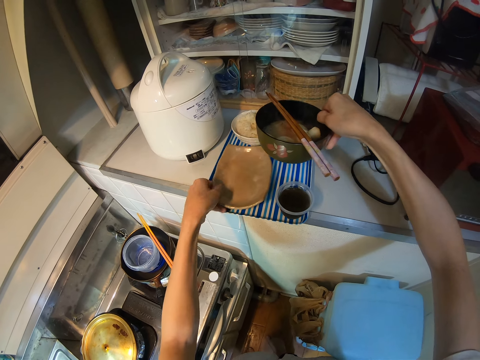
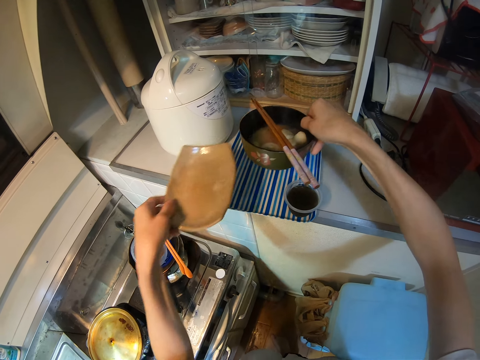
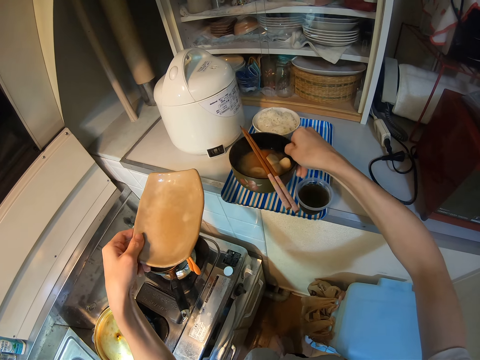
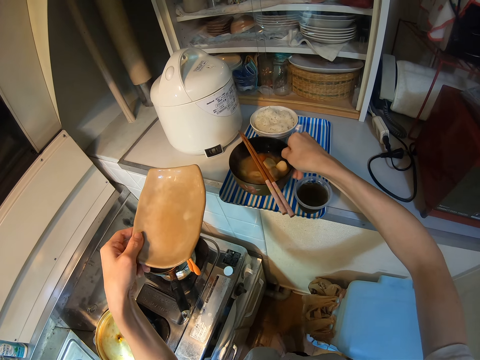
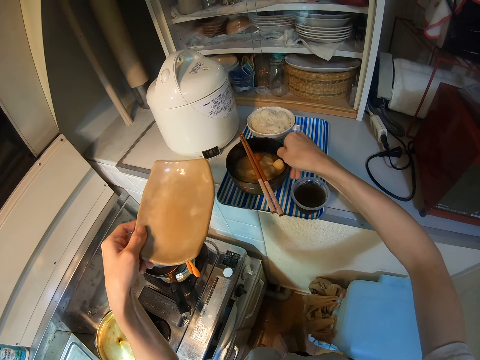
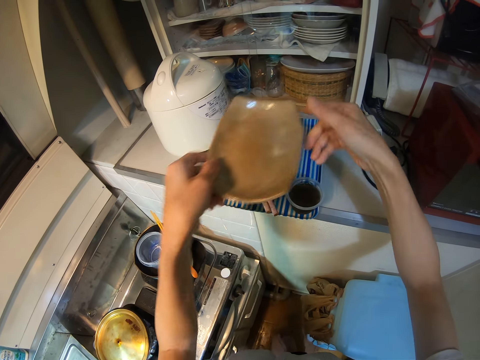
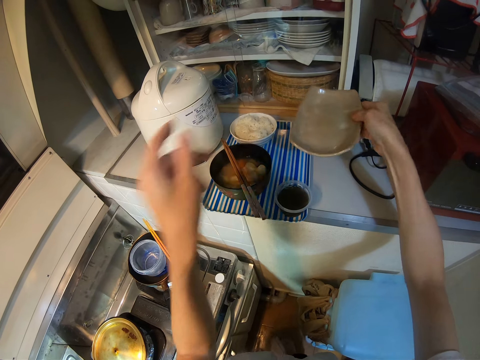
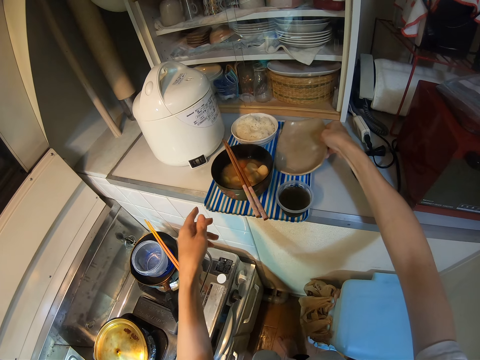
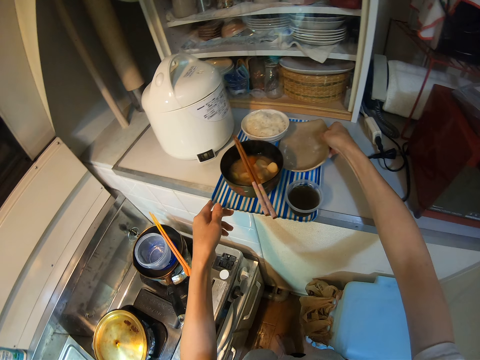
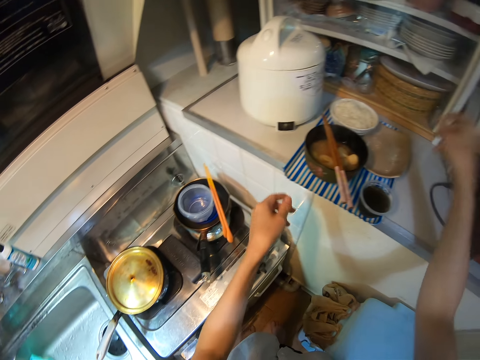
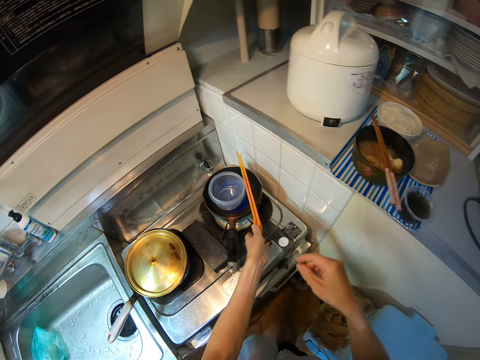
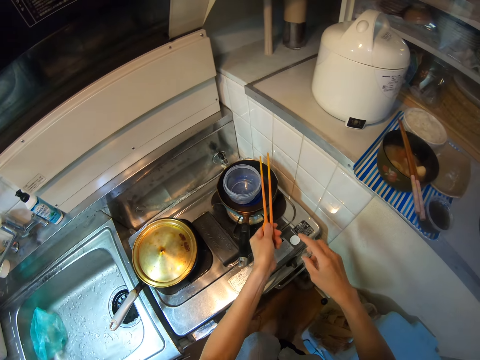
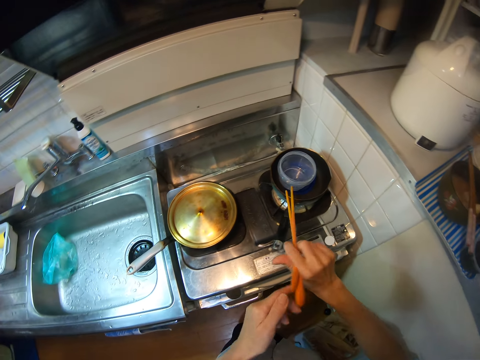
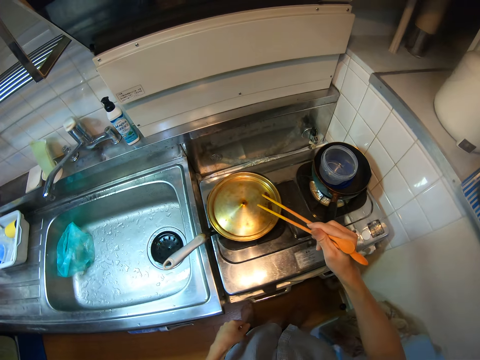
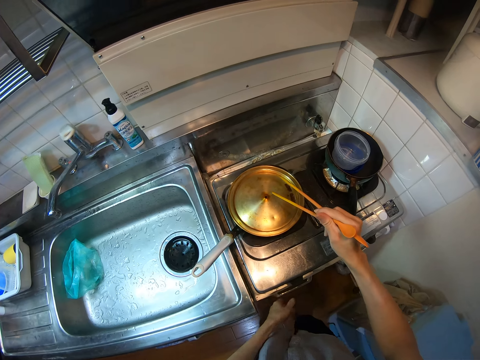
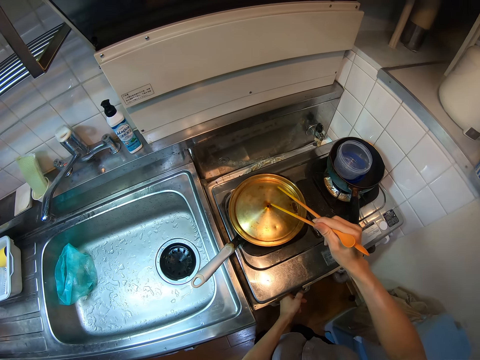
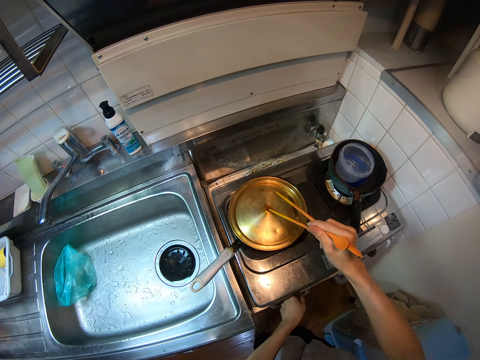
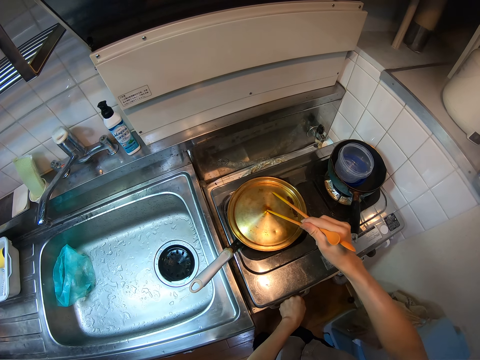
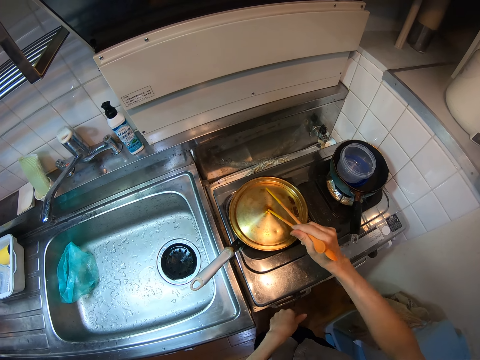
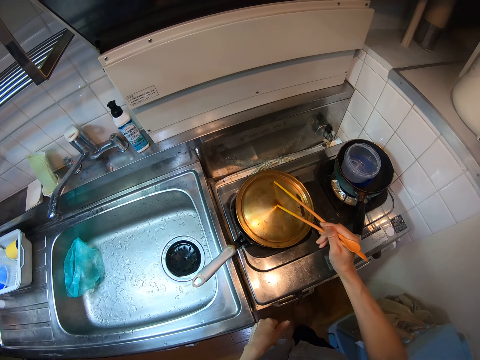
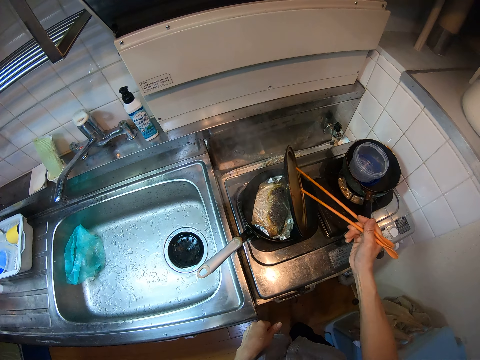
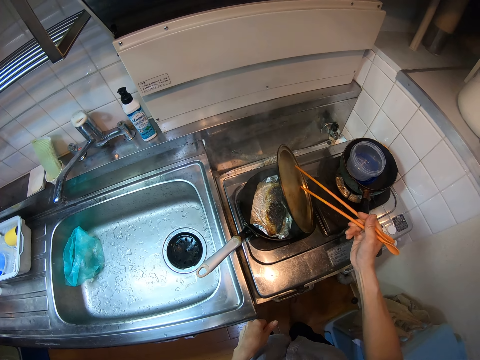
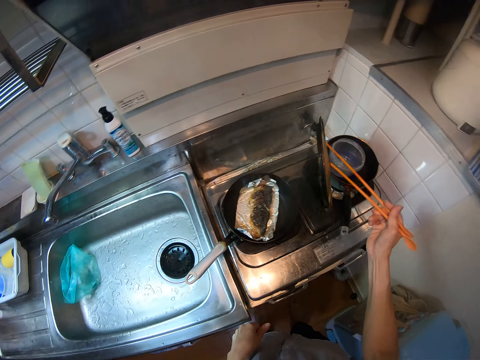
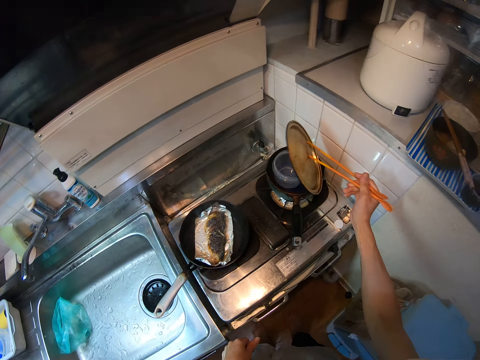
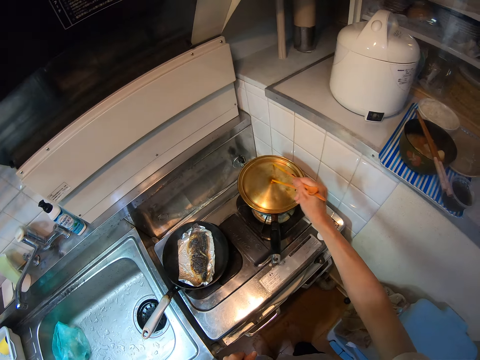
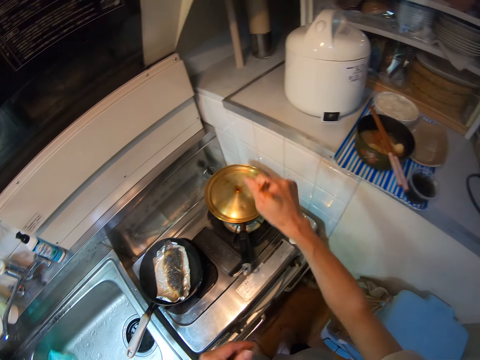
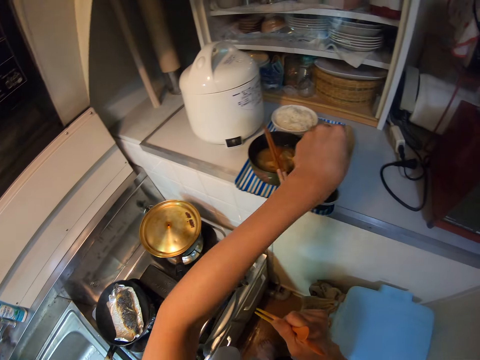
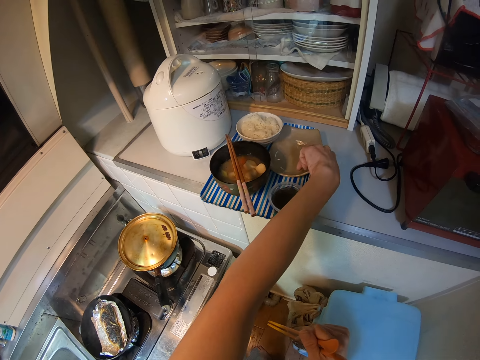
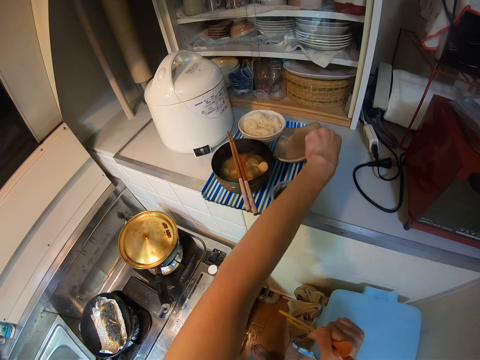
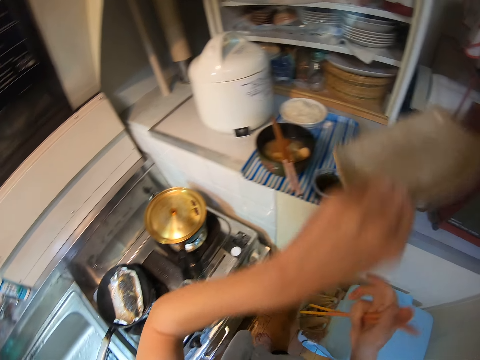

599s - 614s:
The camera wearer picks a plate. She puts a bowl on a tray, switches the plate to the other hand, and puts the plate on the tray. She picks the chopsticks from the top of the pot. She switches the chopsticks from her left hand to her right hand. She moves the chopsticks close to the frypan. She turns off the range cooker. She puts a chopstick in the lid hole. She removes the cover from the frypan. She places the cover on a storage container in the pot. She takes the plate on the tray.

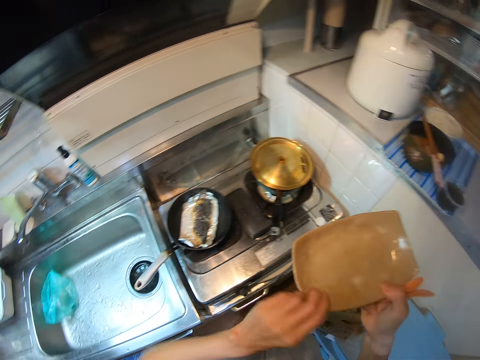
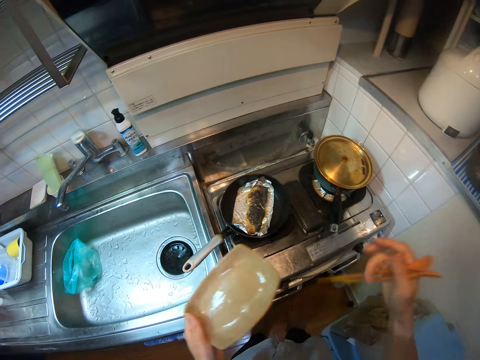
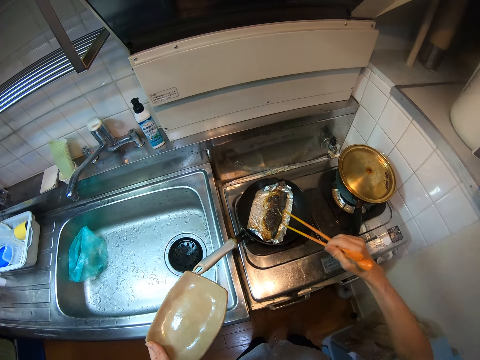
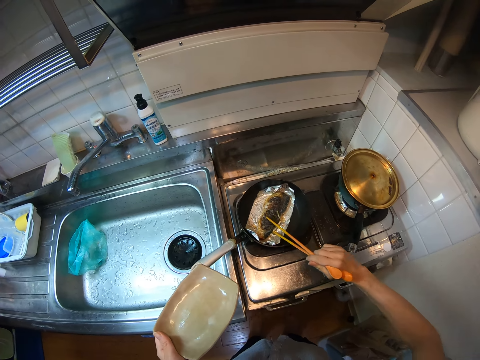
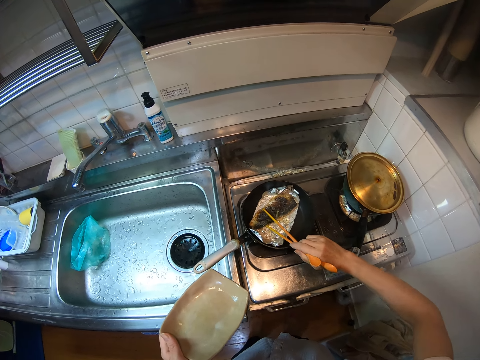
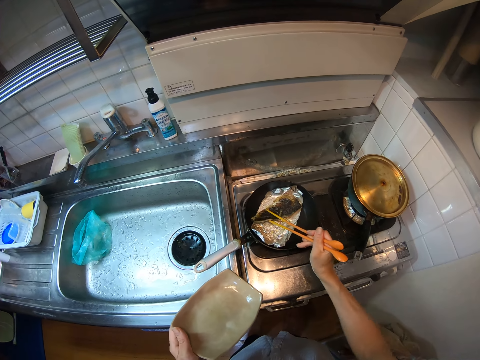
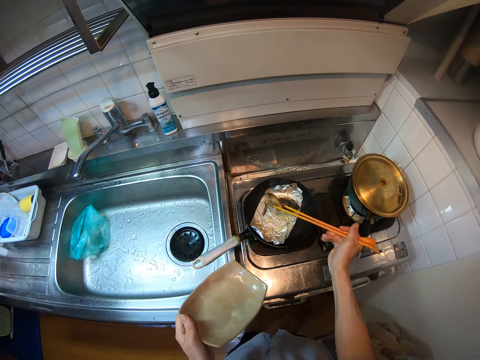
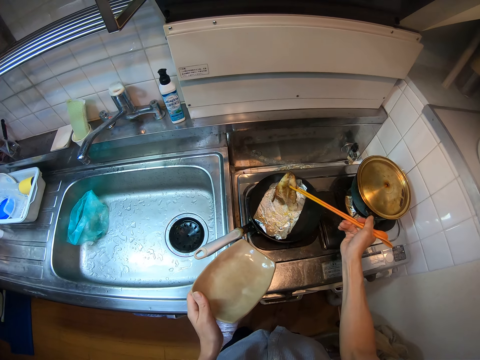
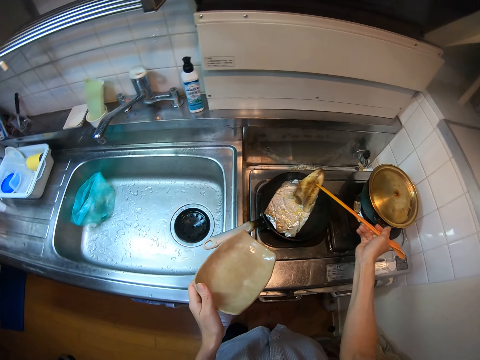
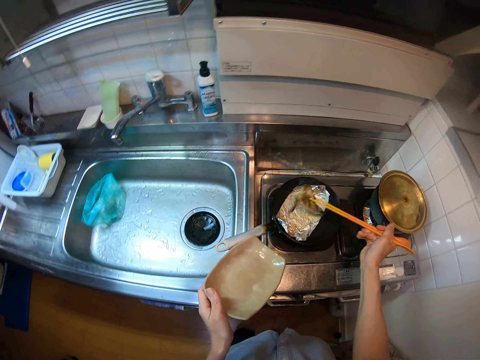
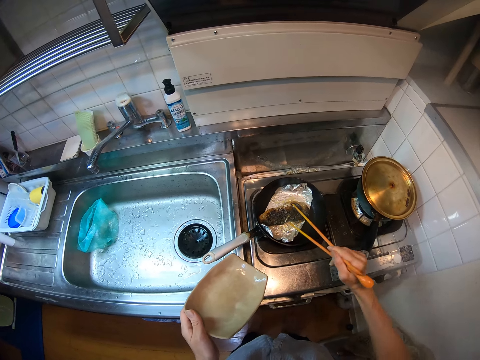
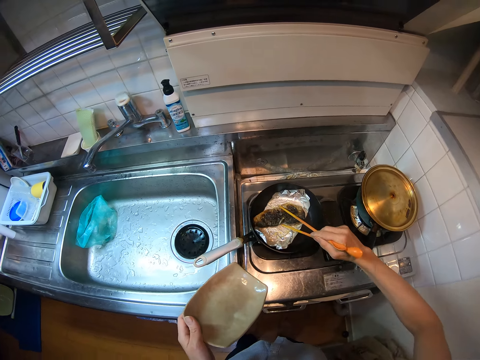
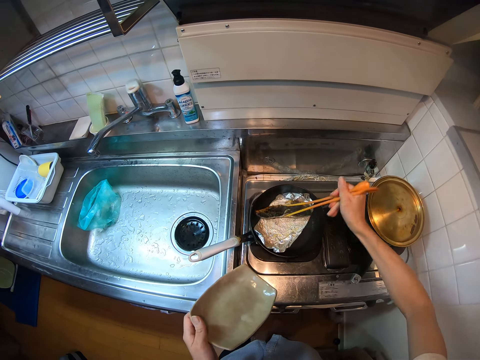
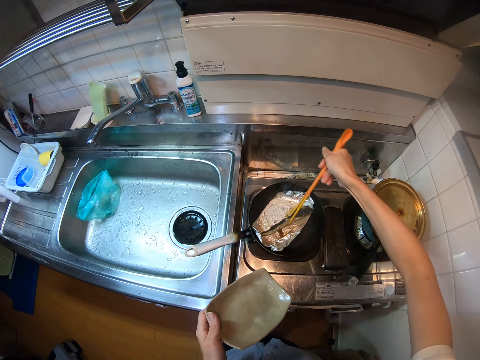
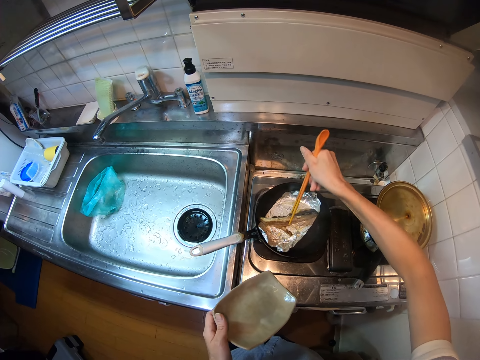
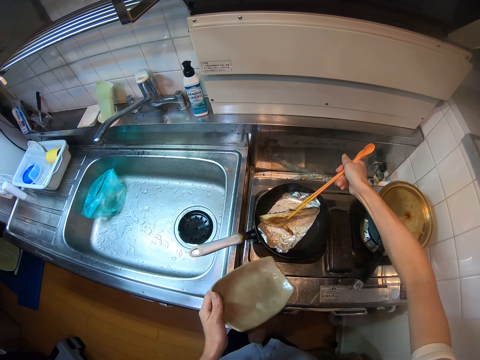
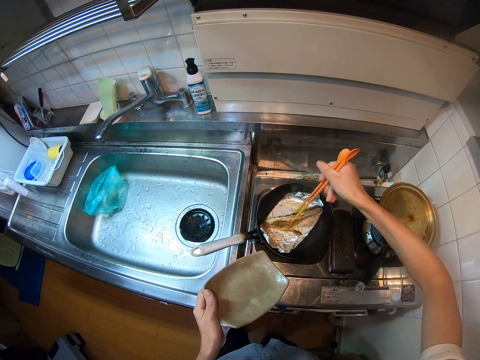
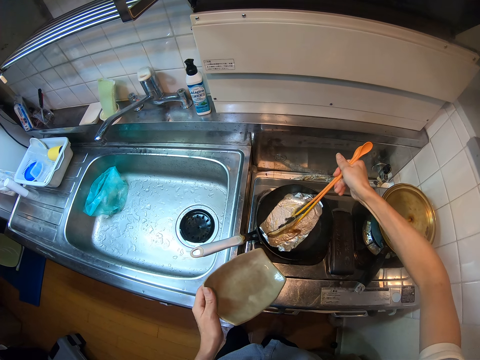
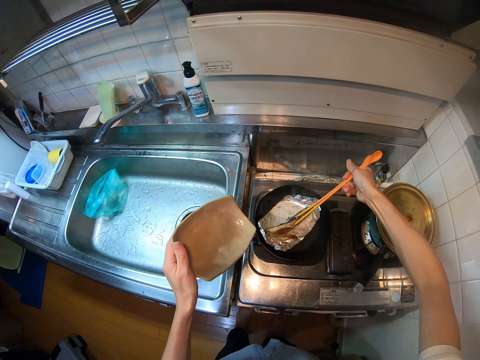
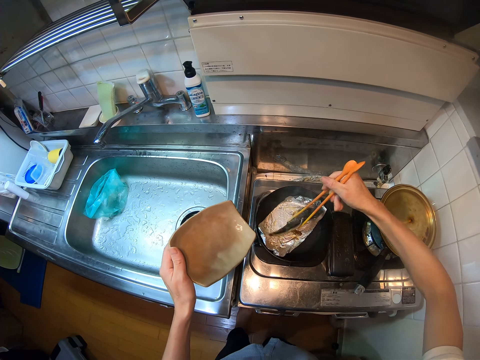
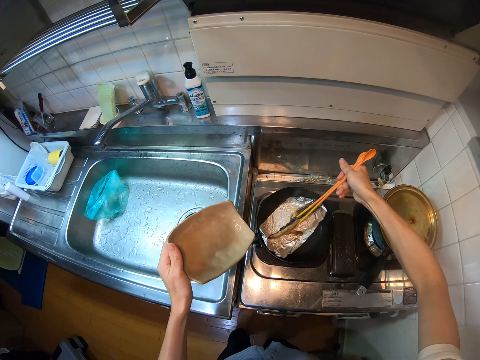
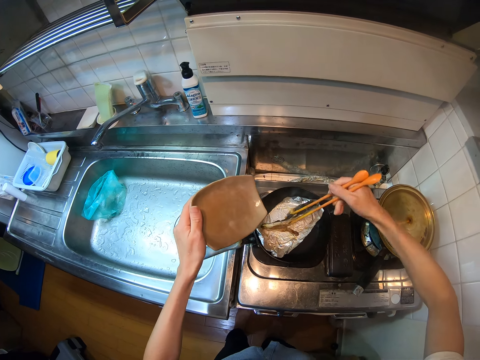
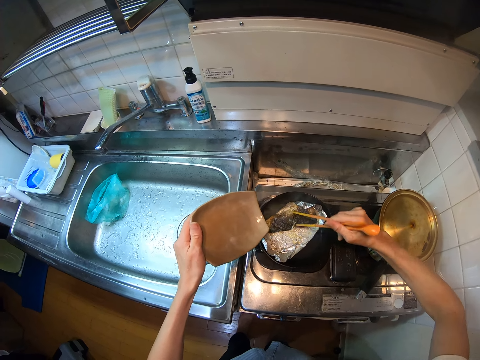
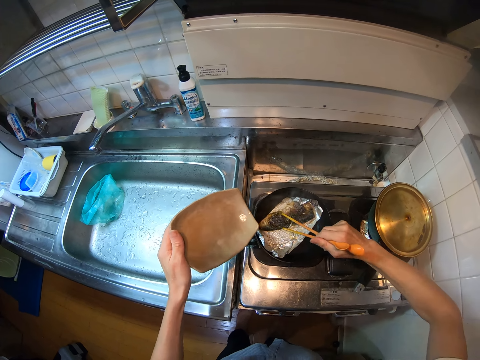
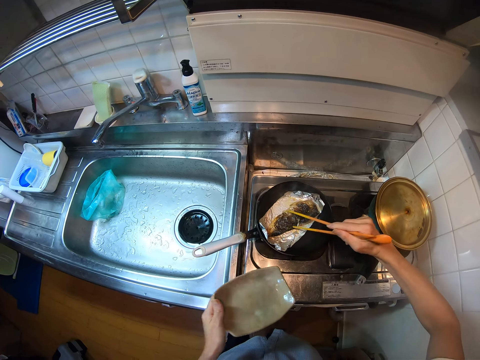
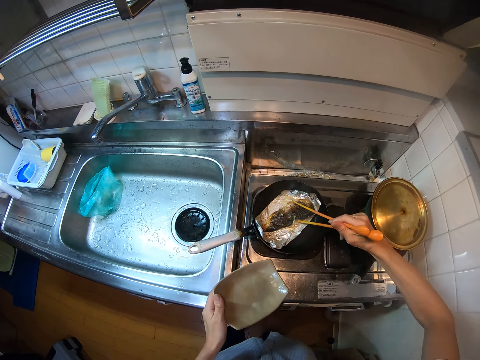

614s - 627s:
The camera wearer switches a plate to the other hand. They move the fish with the chopsticks. They lift the fish with the chopsticks. They move the fish with the chopsticks.
